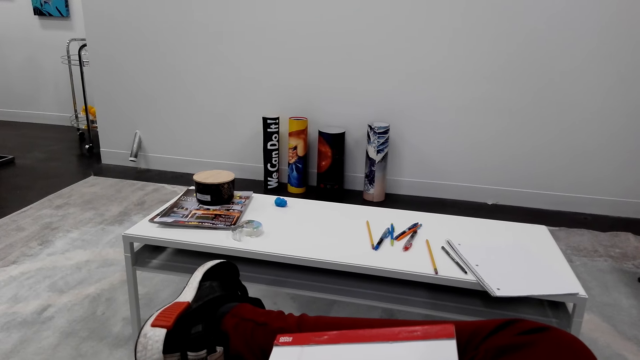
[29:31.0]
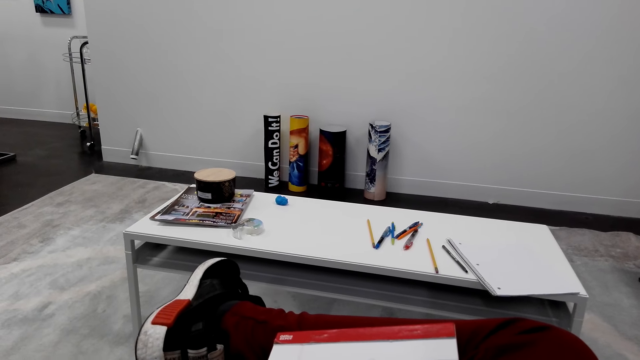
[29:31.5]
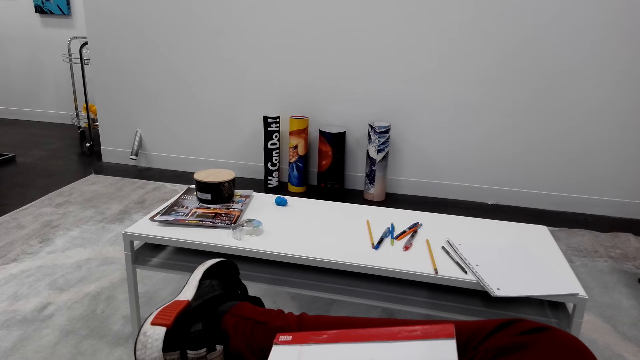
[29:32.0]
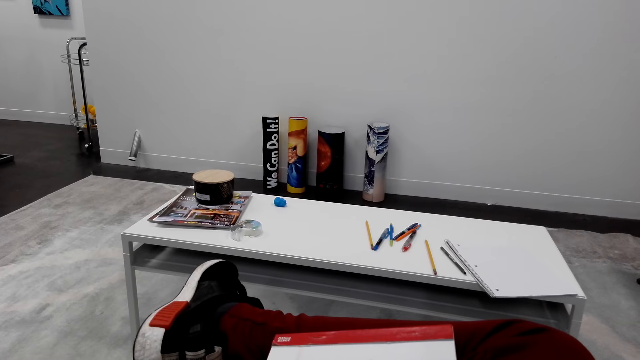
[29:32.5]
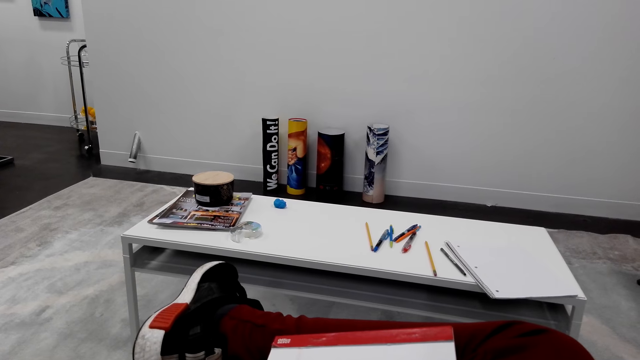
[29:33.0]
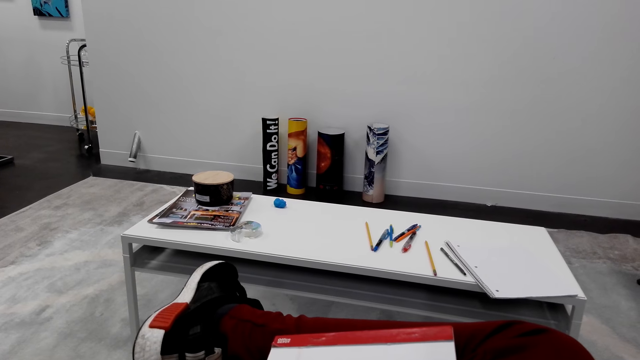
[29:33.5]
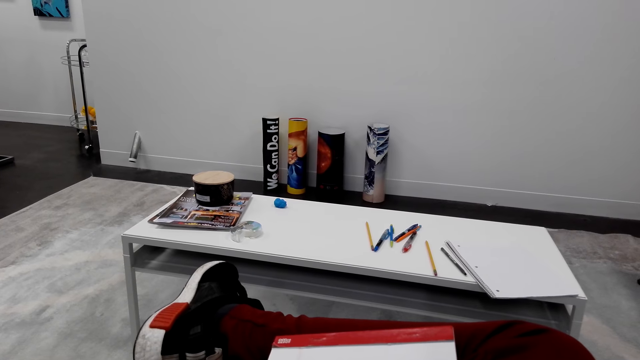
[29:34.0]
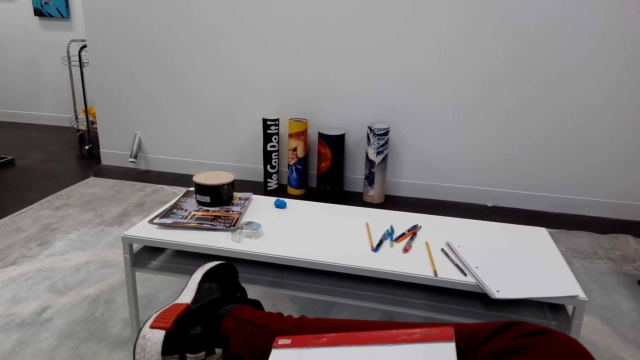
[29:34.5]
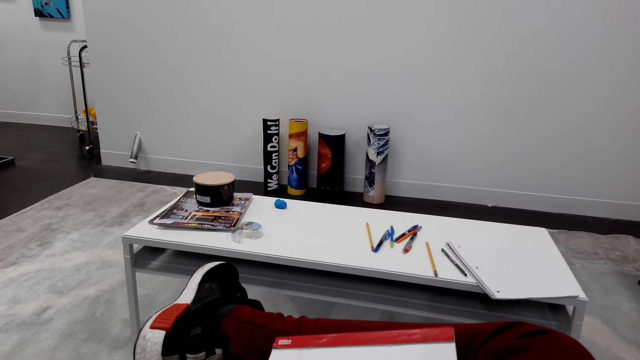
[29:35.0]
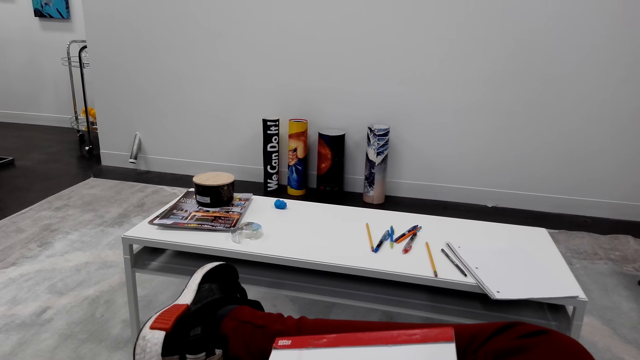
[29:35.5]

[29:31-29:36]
The camera wearer converses.

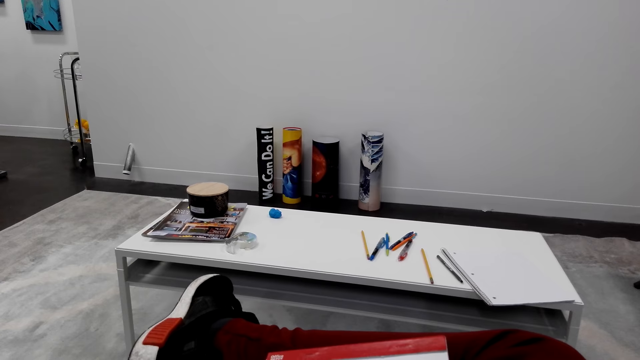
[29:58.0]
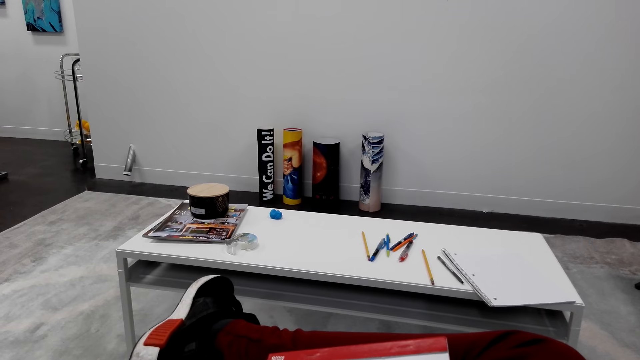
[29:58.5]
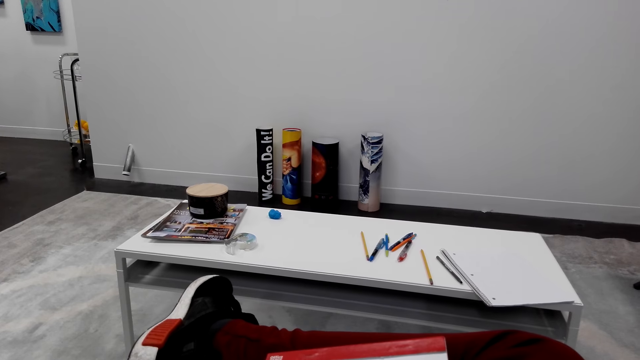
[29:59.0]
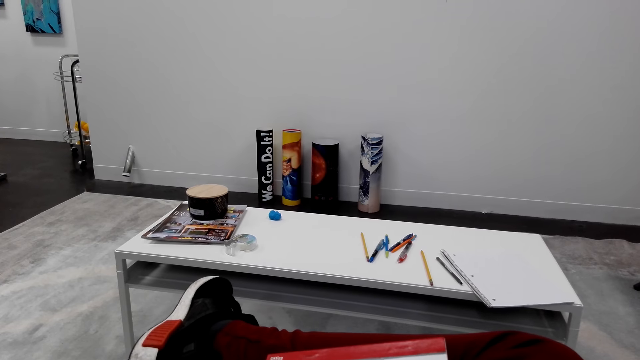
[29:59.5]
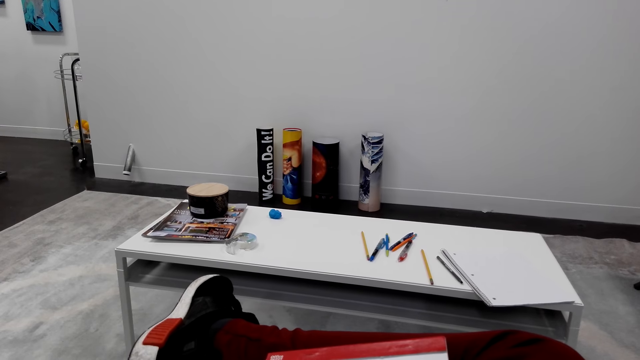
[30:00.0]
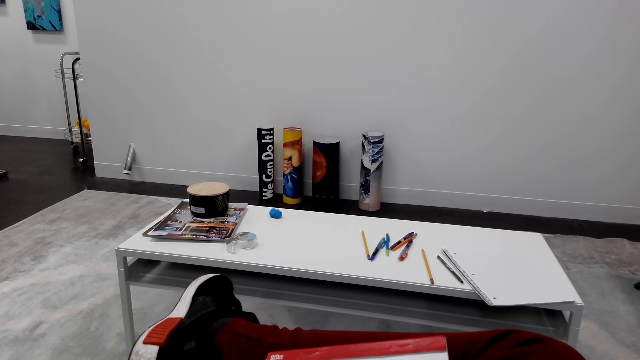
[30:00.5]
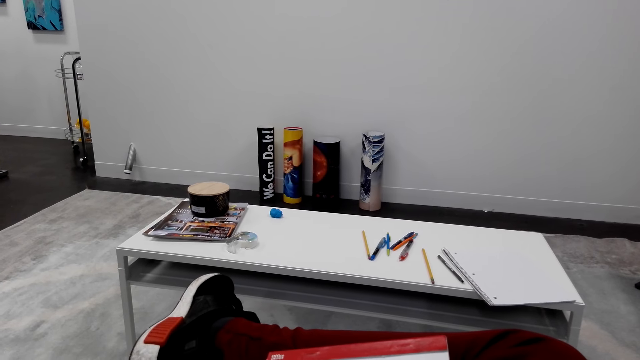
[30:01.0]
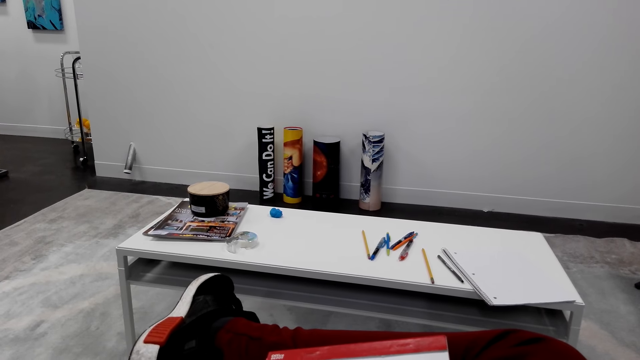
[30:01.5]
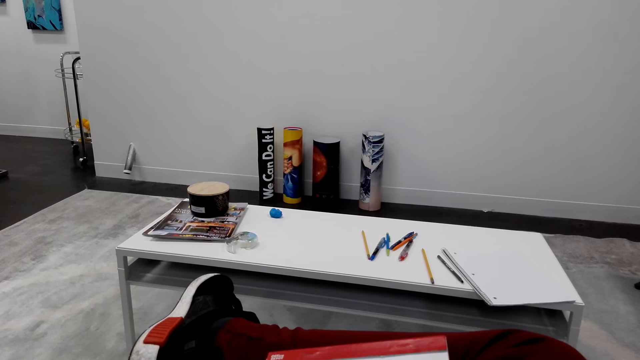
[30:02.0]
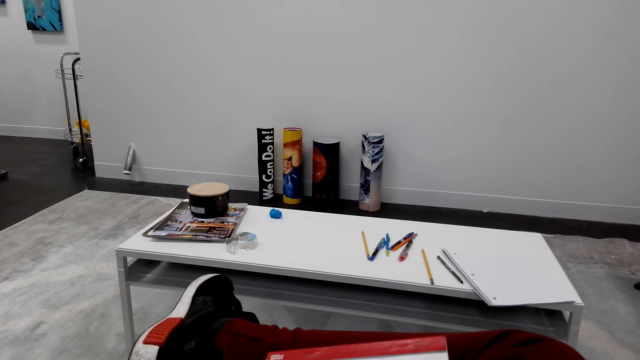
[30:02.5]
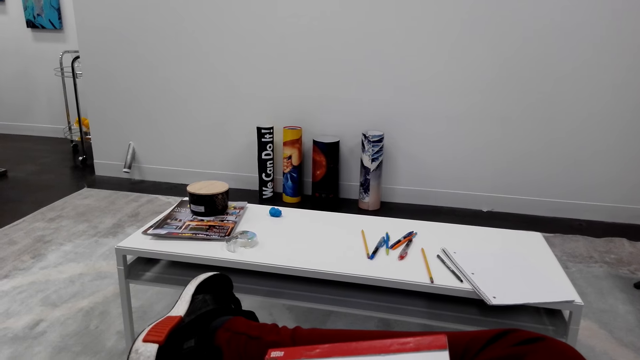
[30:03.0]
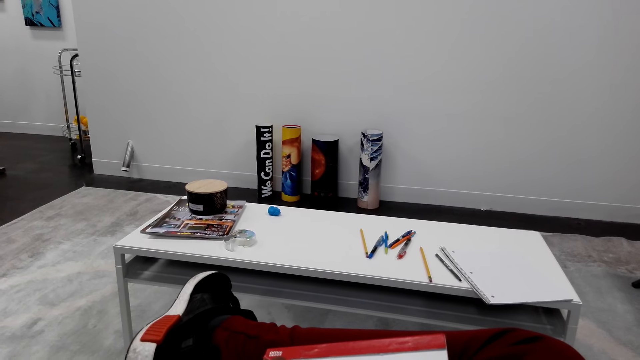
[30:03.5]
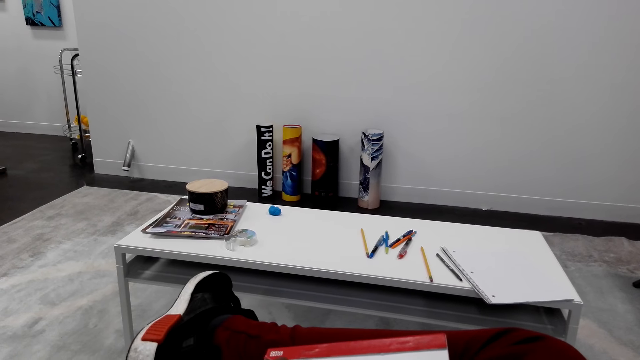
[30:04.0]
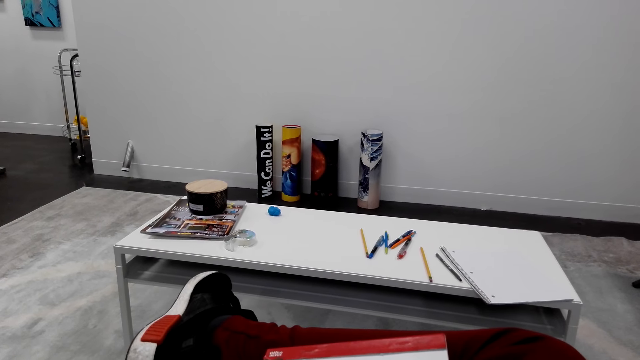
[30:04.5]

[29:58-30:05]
The camera wearer draws on the book.

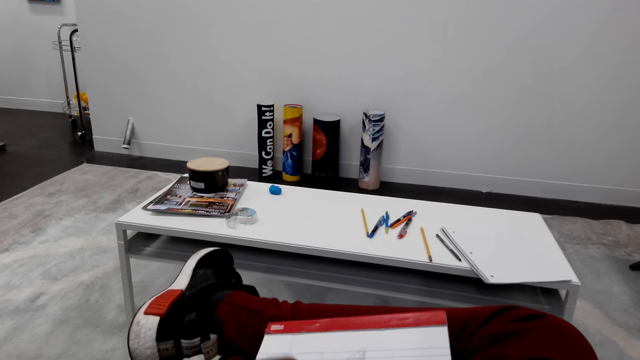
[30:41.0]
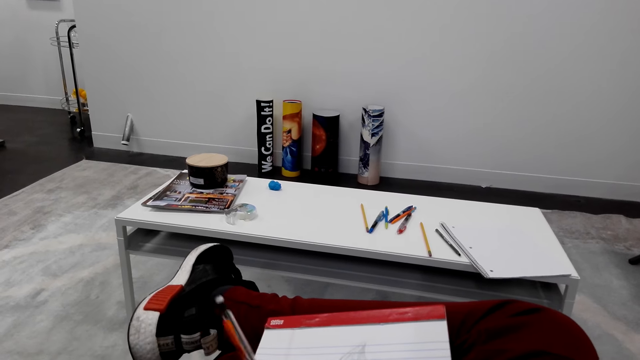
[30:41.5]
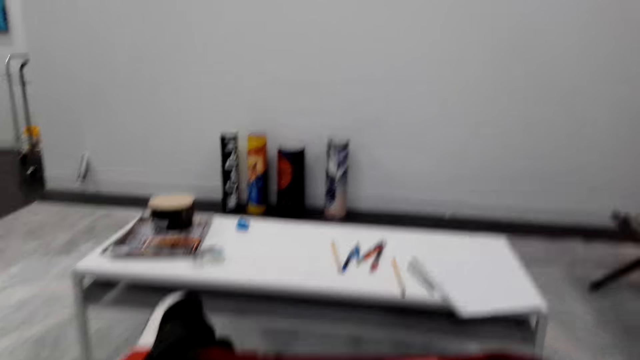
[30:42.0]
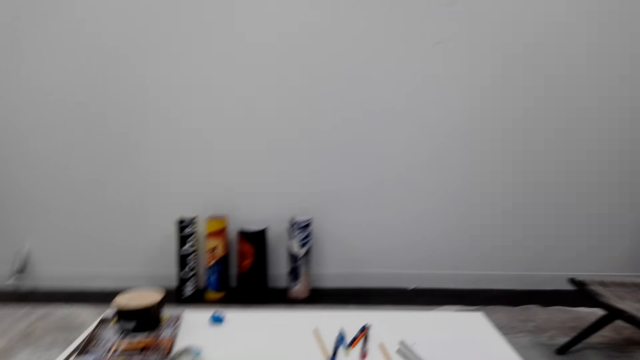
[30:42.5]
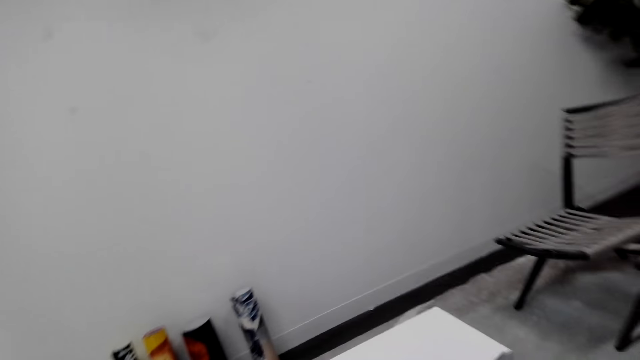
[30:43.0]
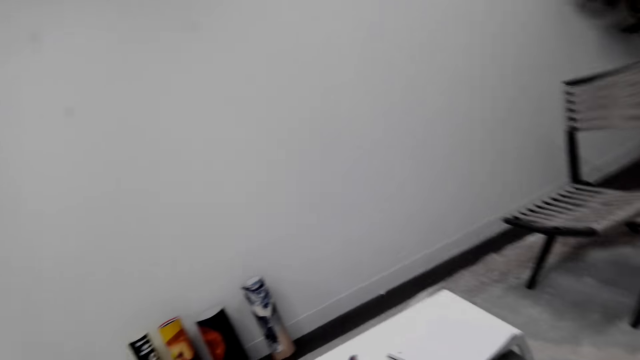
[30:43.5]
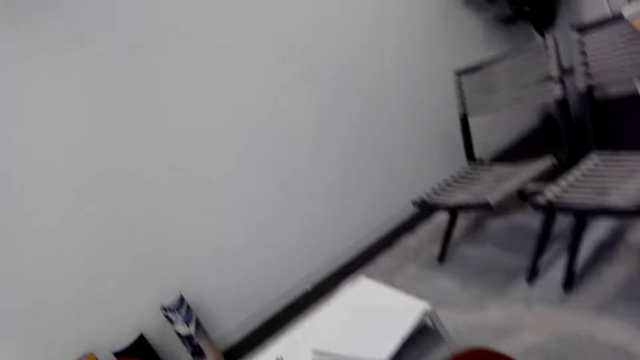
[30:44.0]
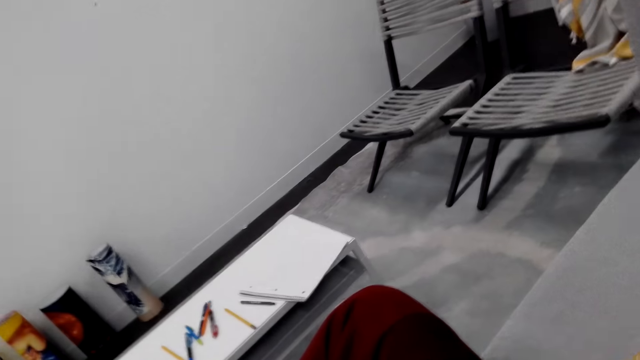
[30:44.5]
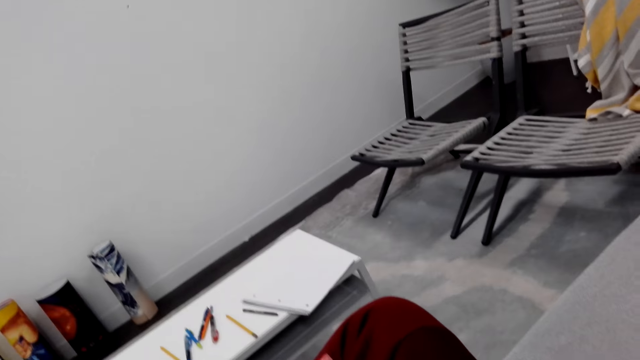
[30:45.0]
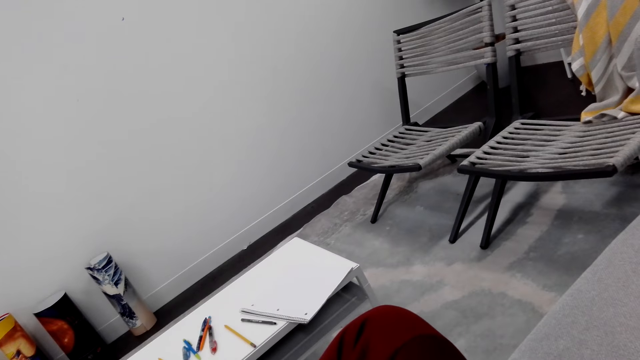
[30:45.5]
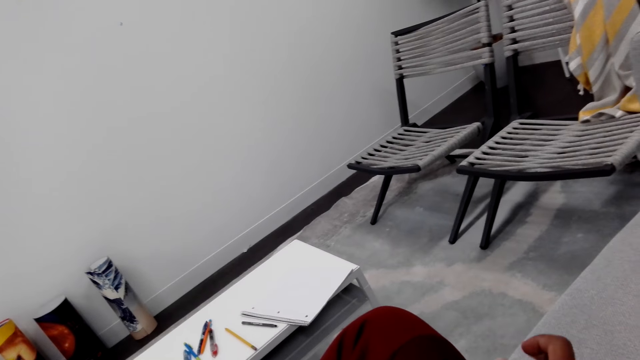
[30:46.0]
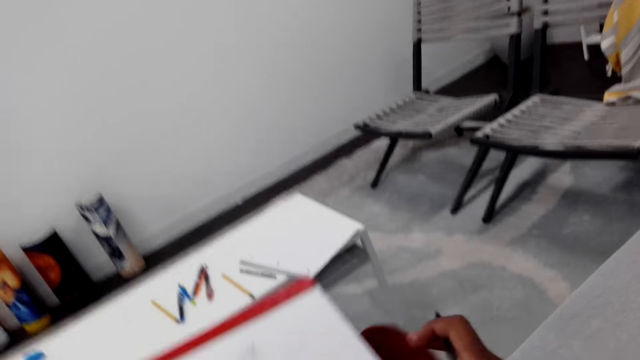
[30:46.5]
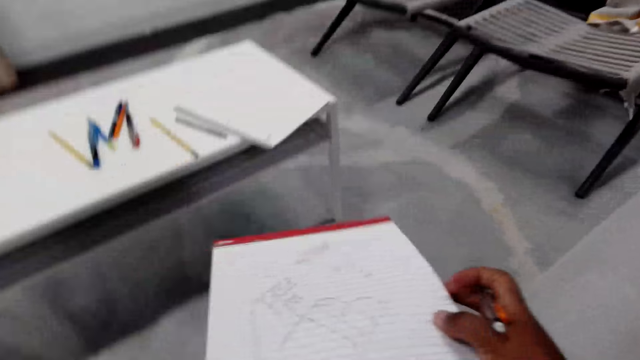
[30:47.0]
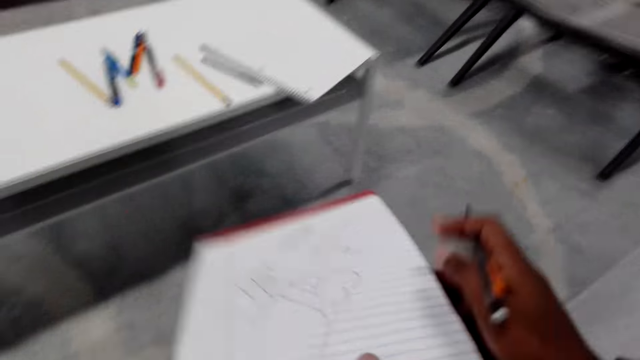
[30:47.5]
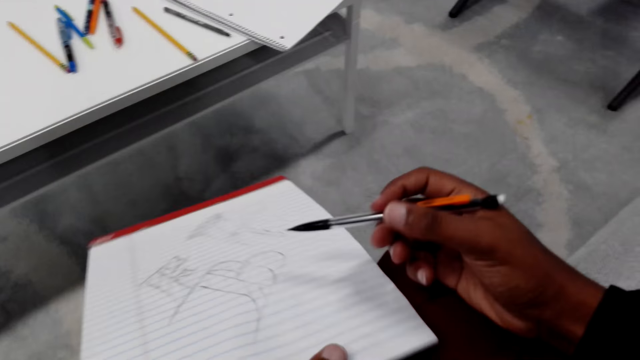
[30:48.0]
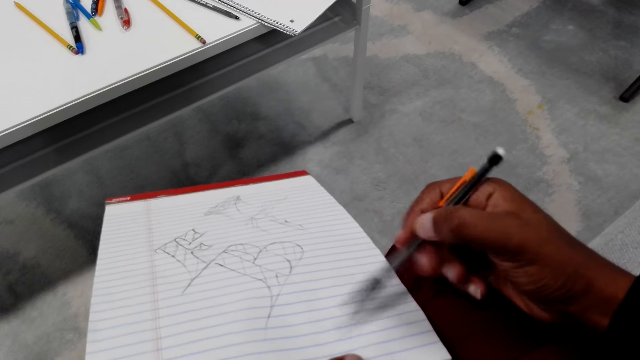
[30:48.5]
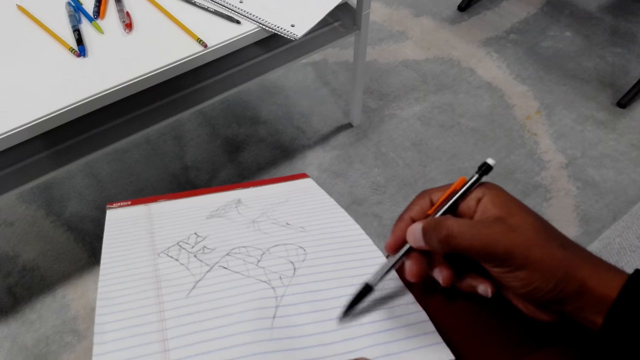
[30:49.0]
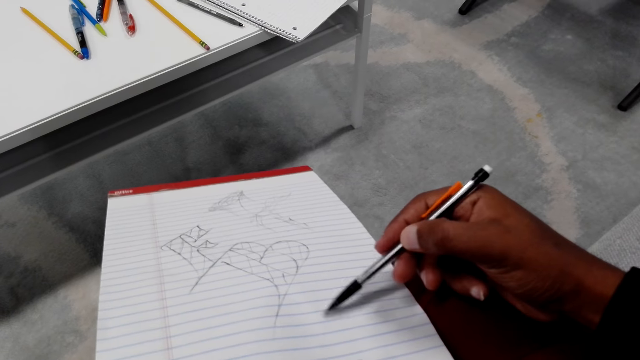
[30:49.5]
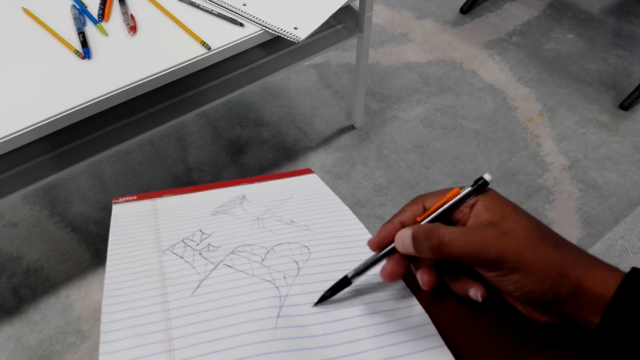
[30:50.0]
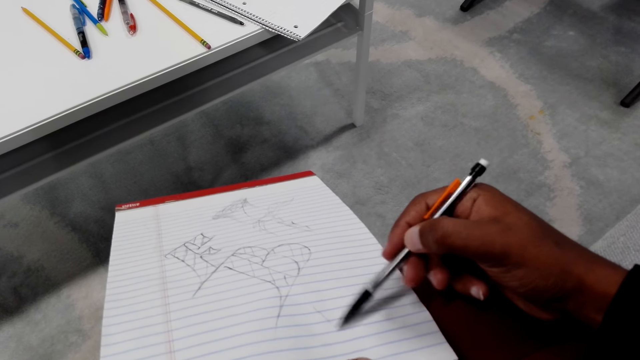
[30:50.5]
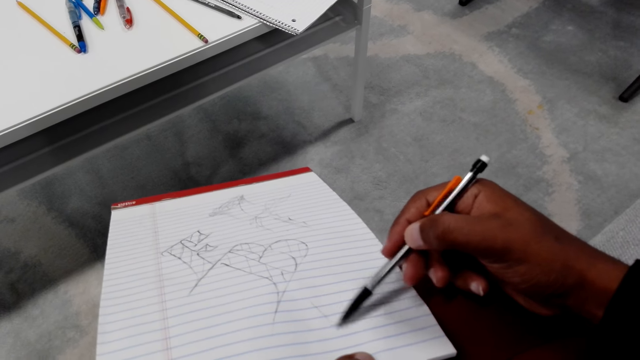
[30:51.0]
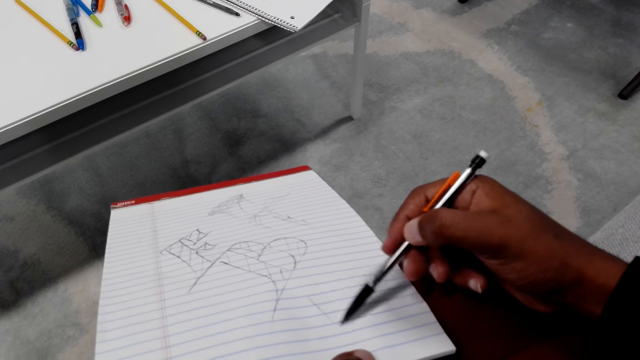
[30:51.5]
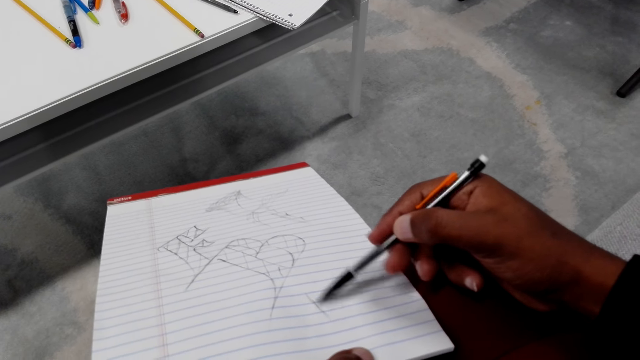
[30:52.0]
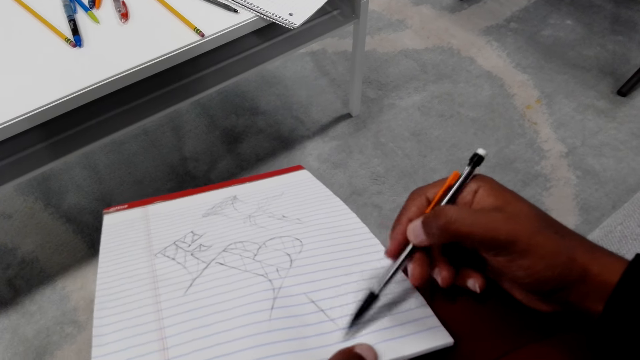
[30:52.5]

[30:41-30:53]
The camera wearer looks at the decoration. They hold the book. They hold the pen. They draw on the book.
